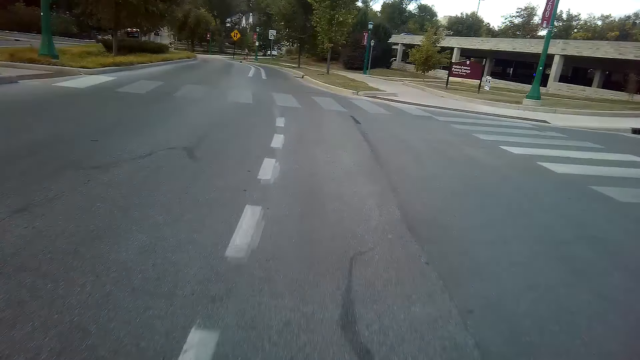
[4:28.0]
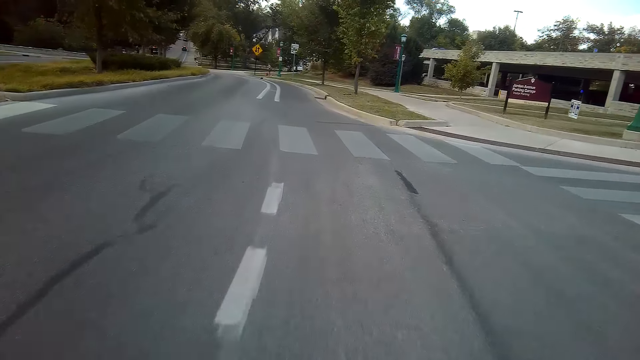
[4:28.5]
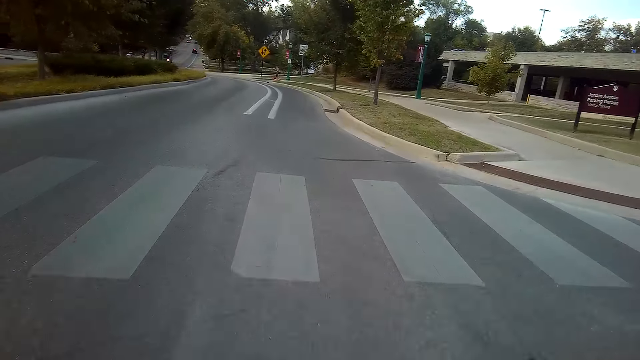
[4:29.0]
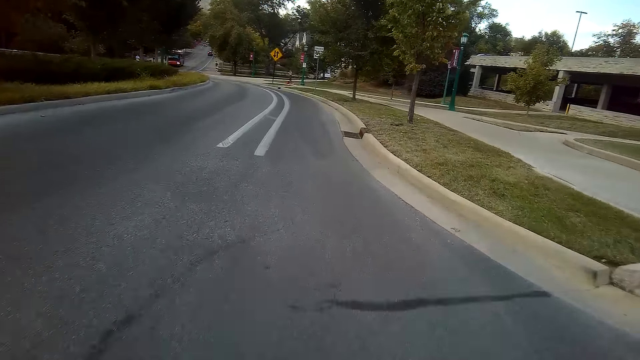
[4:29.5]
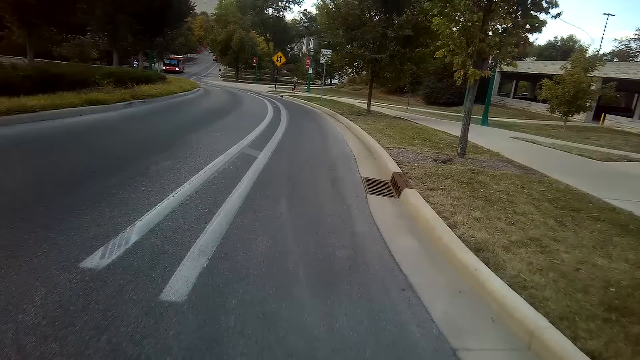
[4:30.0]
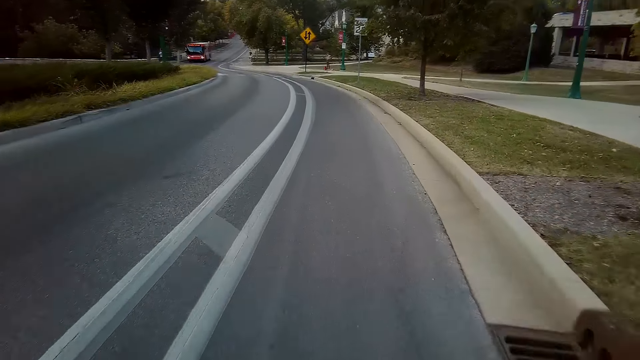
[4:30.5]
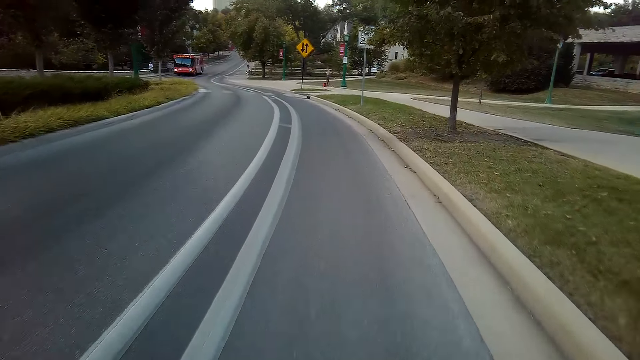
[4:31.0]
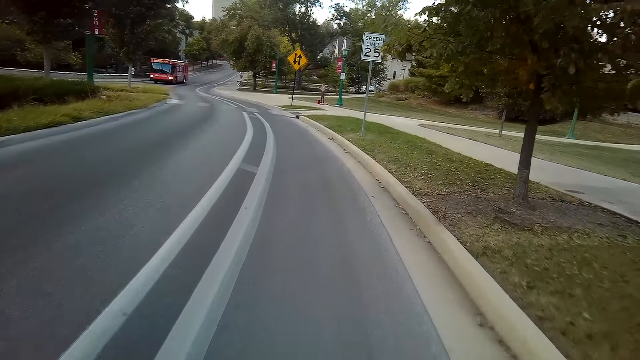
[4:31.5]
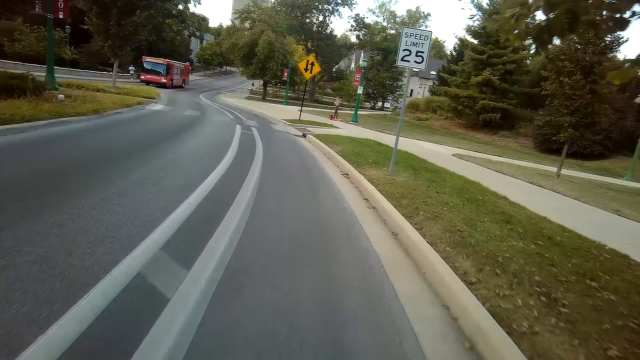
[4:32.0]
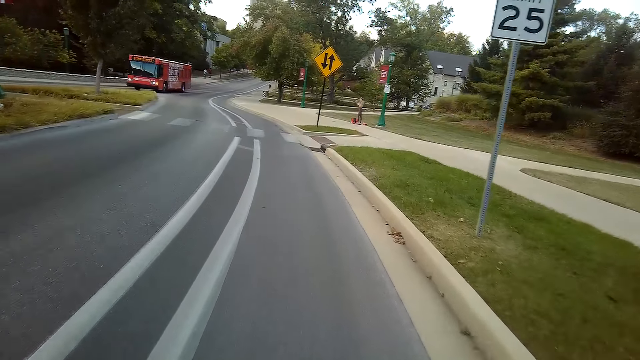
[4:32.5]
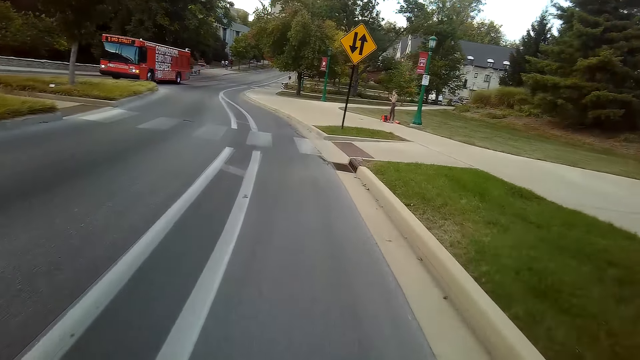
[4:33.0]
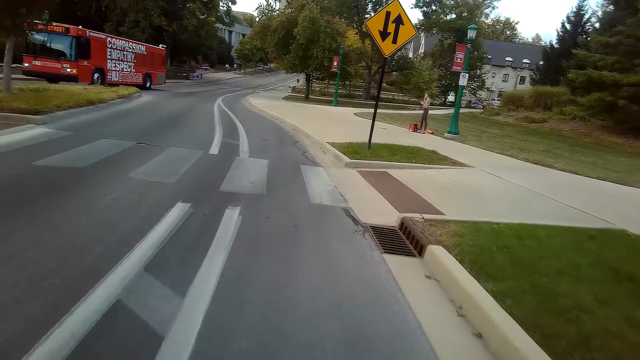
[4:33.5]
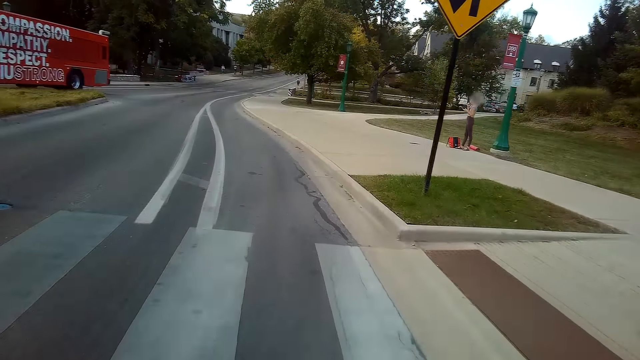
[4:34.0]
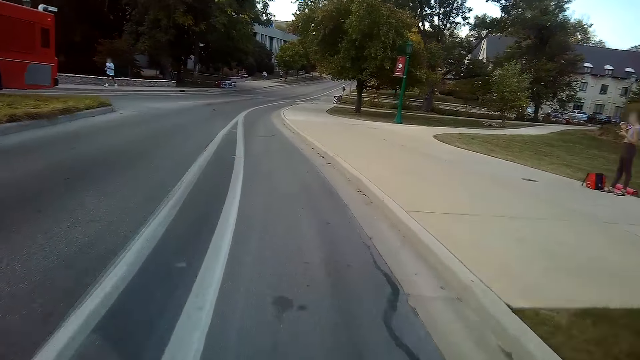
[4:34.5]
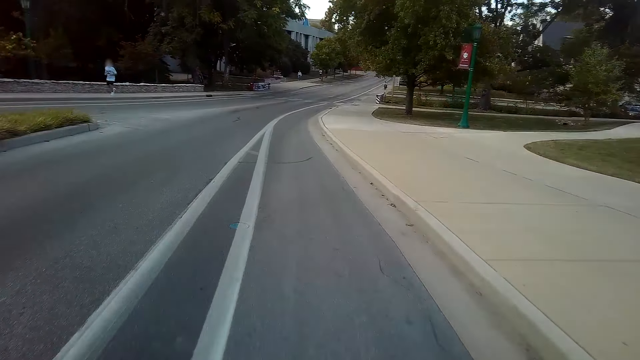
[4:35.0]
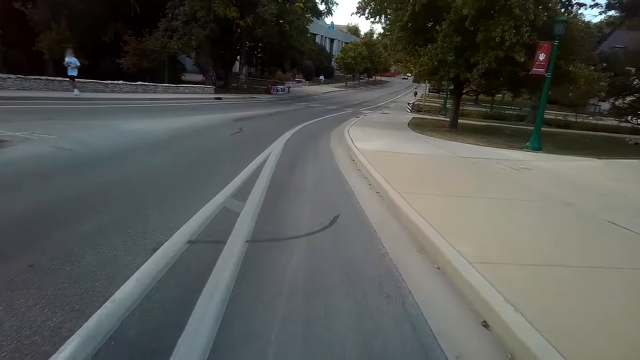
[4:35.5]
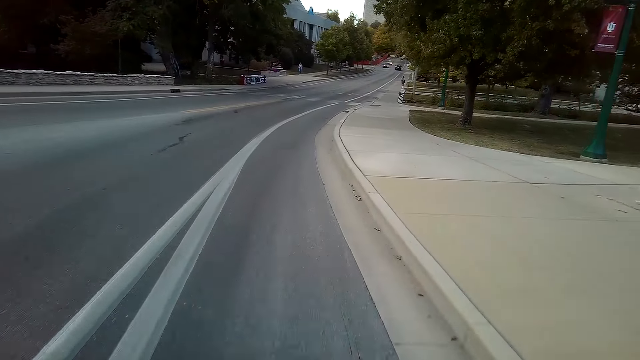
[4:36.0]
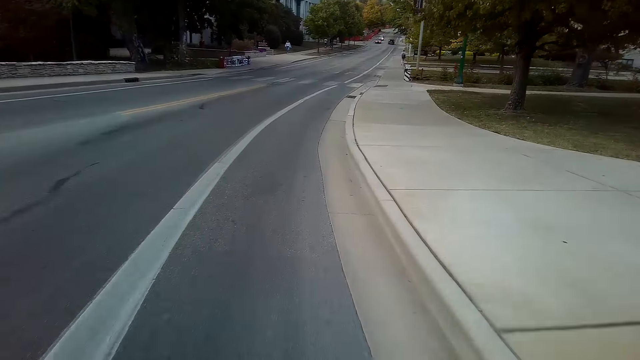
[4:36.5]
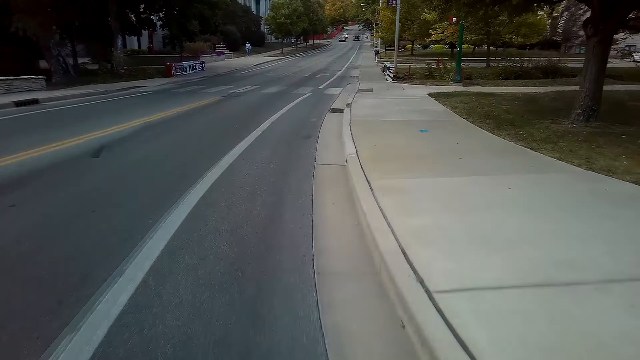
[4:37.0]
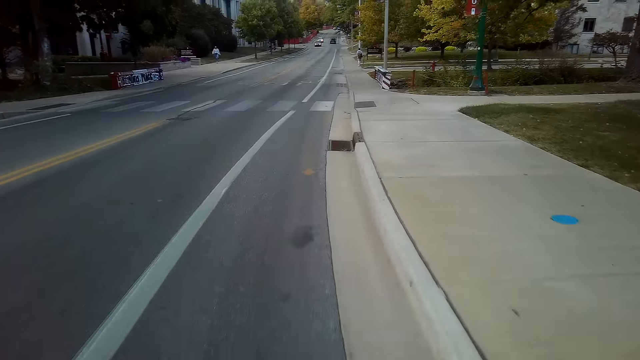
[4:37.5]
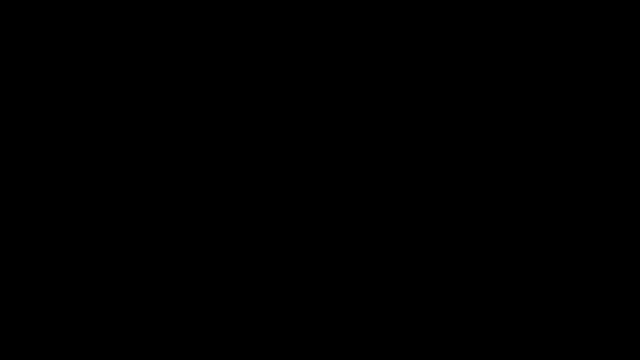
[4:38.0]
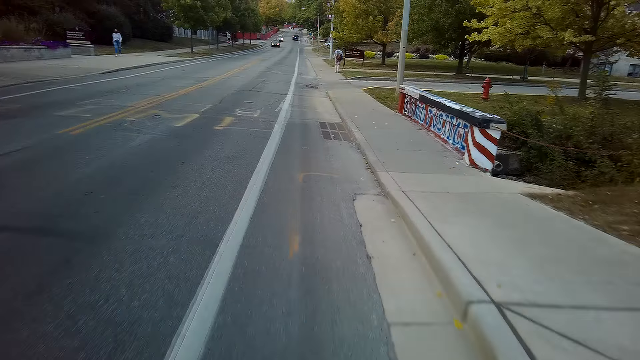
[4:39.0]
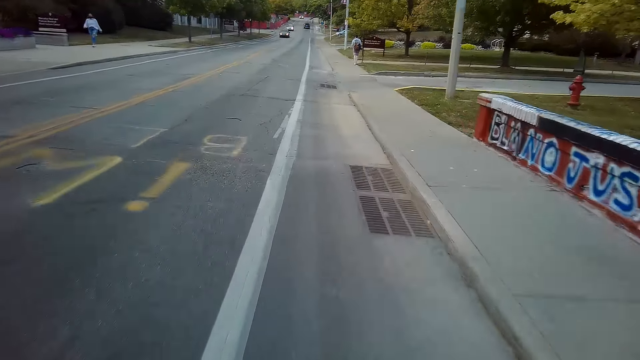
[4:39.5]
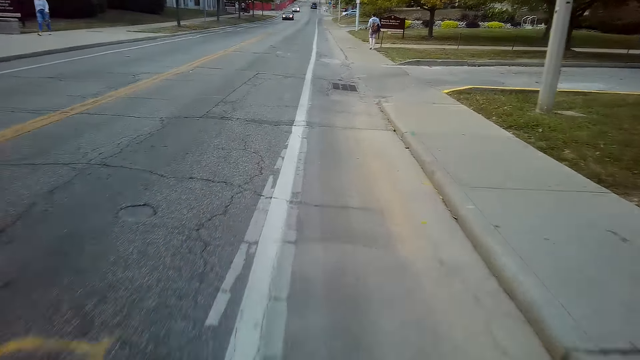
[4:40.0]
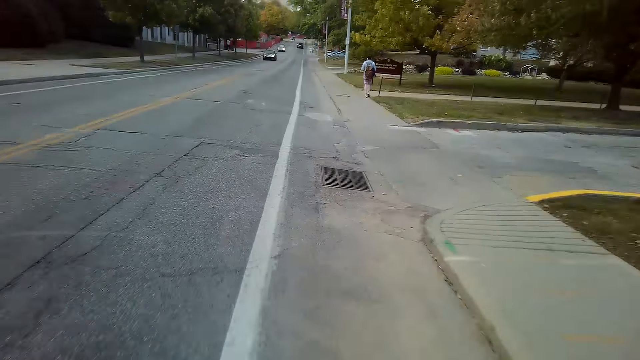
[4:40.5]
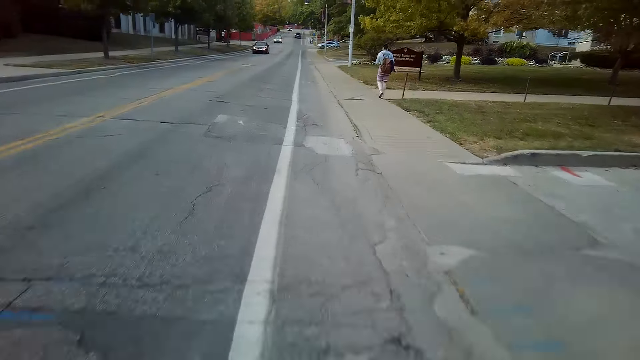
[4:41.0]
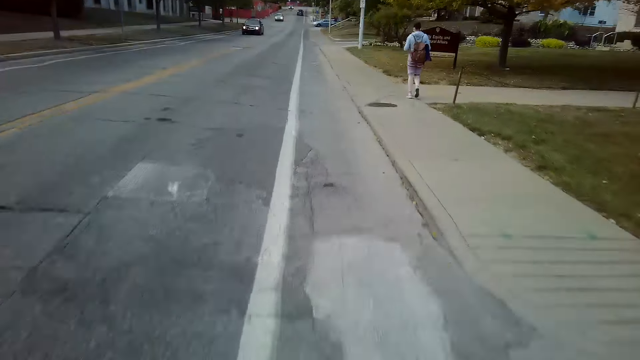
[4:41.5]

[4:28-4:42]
A person runs along the walkway. The camera wearer rides the mountain bike along the tarmac road. Another person walks along the walkway. Another person walks along the walkway. The camera wearer rides the mountain bike along the tarmac road.

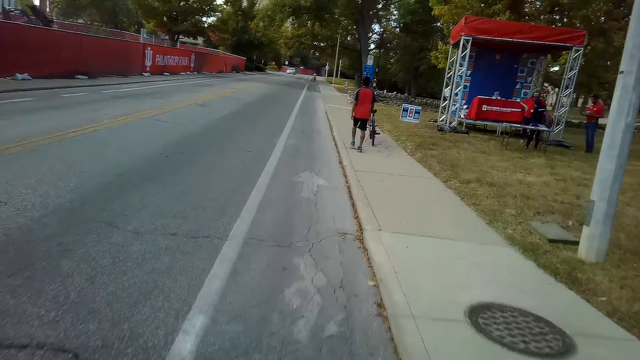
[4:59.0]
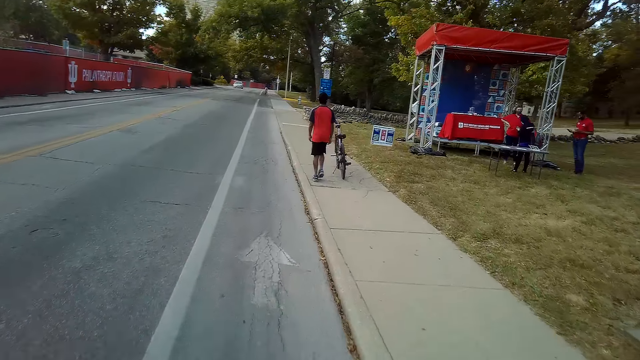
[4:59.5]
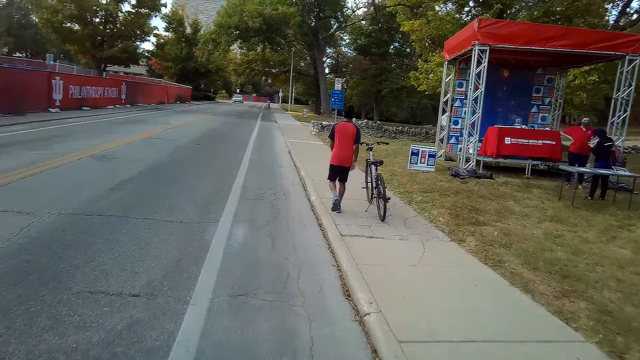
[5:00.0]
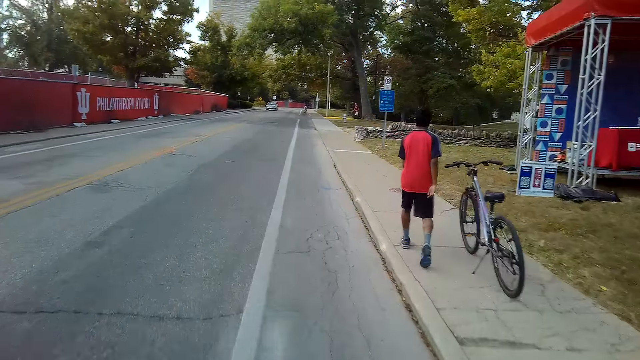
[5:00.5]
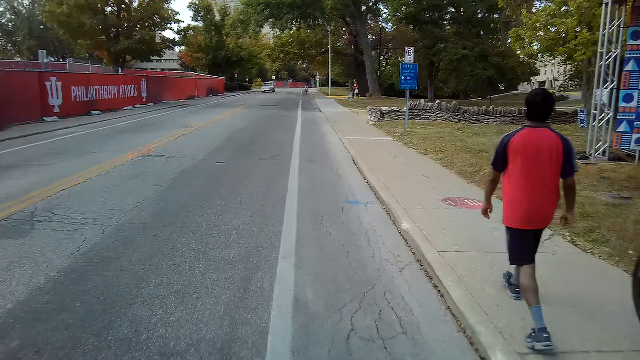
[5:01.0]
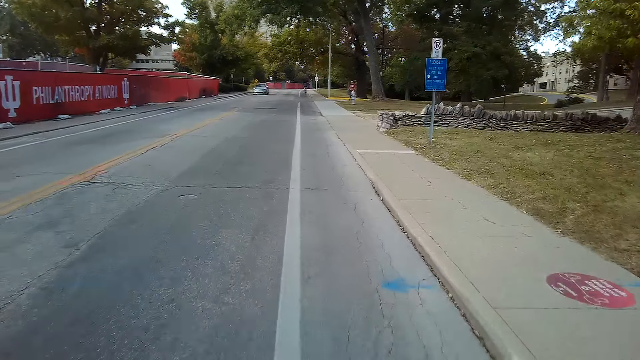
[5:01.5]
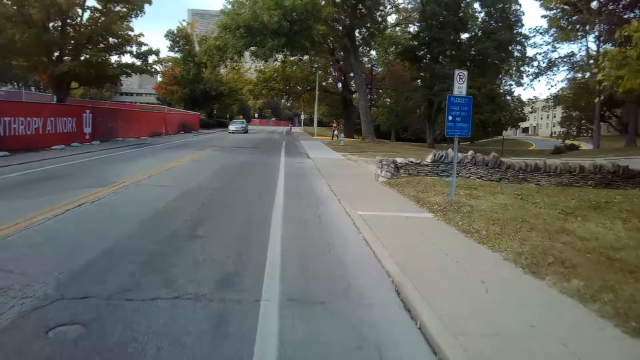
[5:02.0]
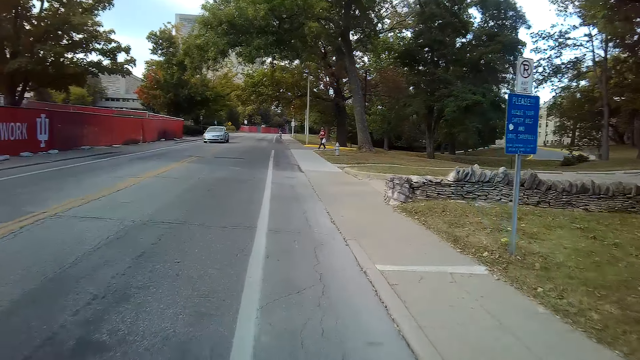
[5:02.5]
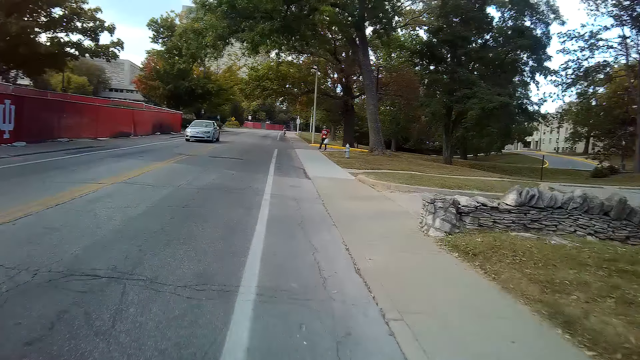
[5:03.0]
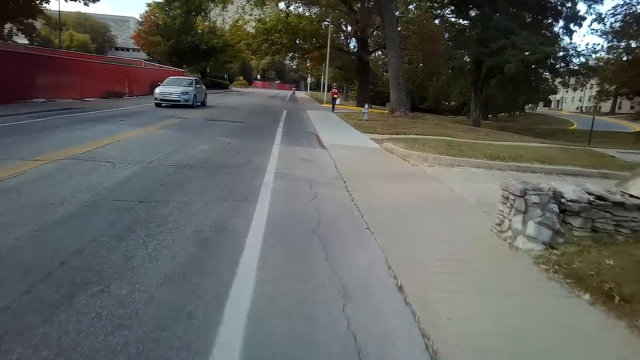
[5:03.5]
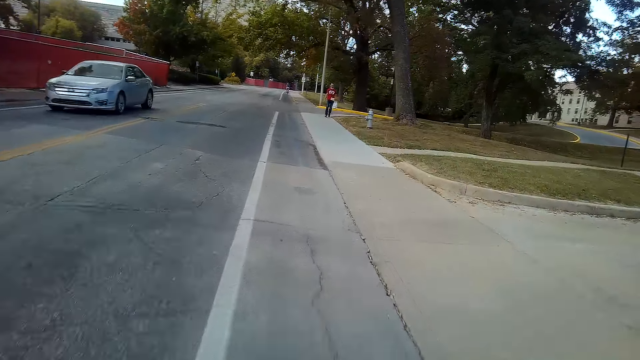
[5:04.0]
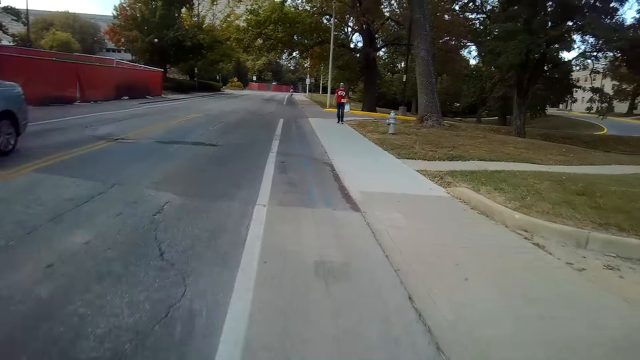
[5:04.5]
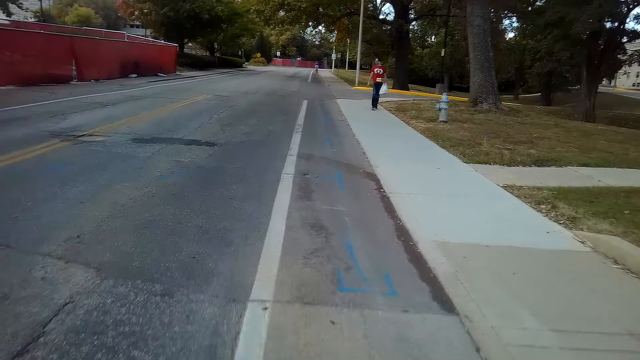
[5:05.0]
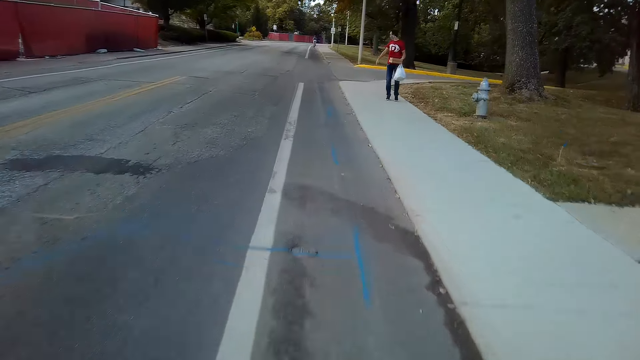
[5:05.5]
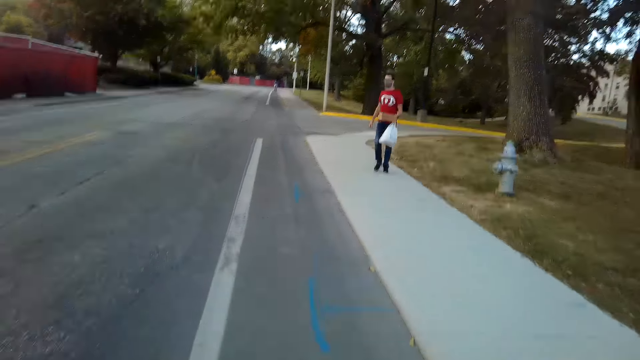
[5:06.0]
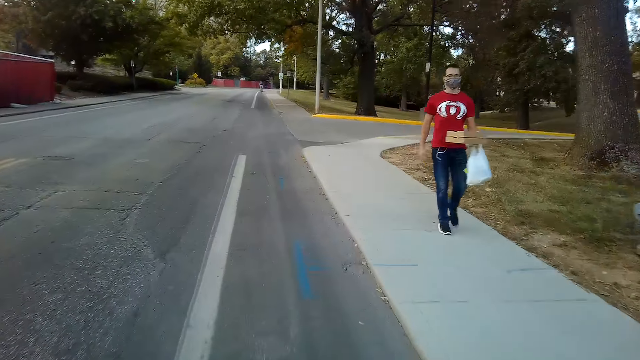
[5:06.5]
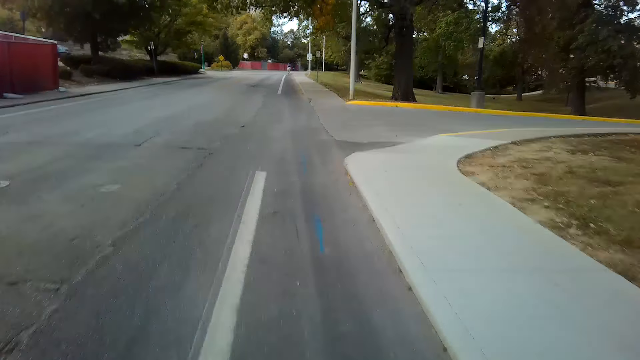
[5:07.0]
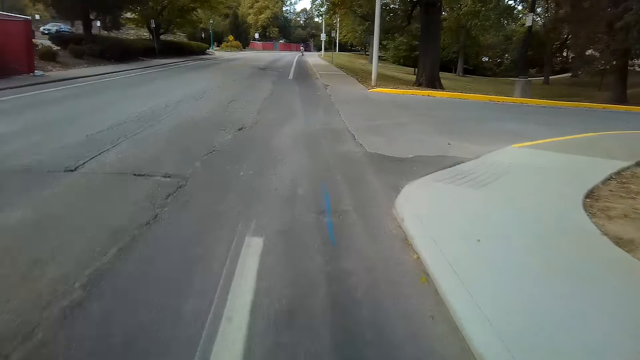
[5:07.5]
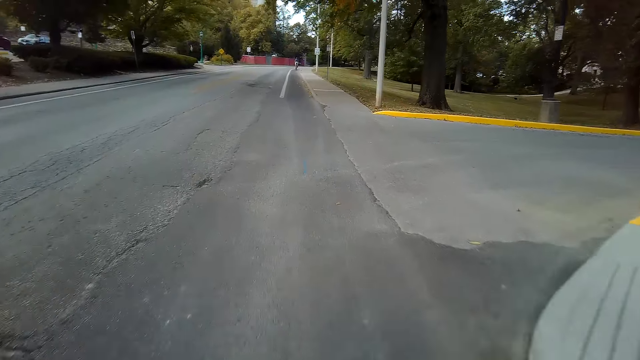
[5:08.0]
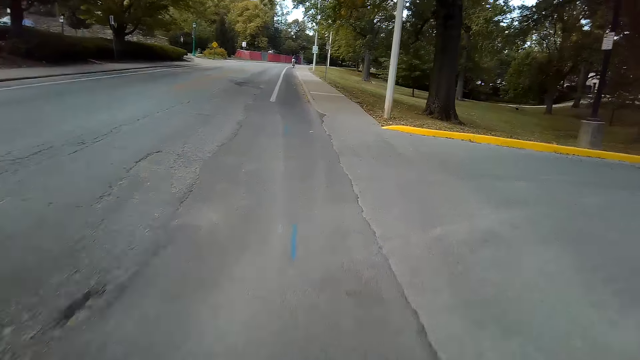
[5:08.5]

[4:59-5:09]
A person walks on the sidewalk. The camera wearer rides a mountain bike along the road. Another person walks on the sidewalk. The camera wearer rides the mountain bike along the road.
